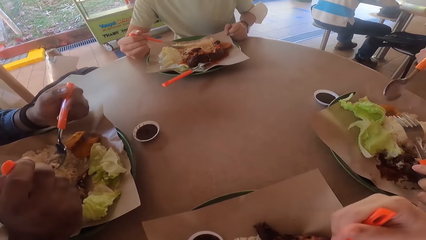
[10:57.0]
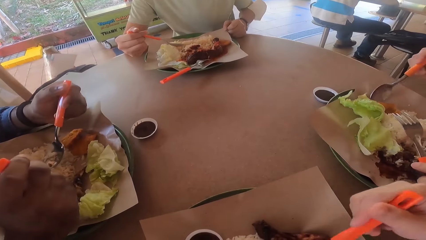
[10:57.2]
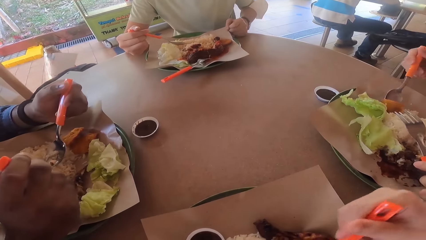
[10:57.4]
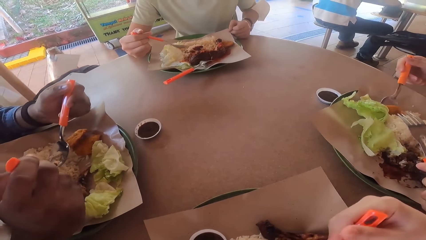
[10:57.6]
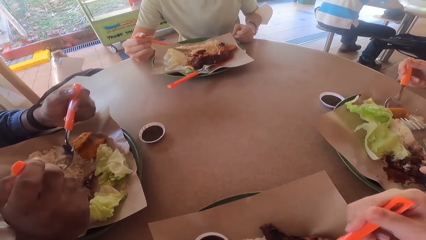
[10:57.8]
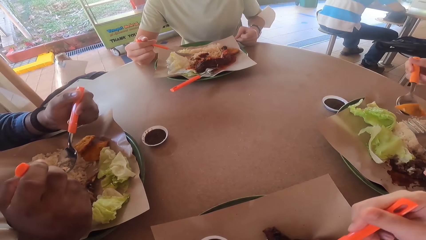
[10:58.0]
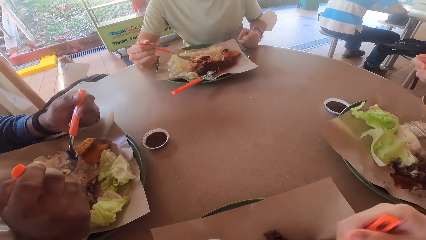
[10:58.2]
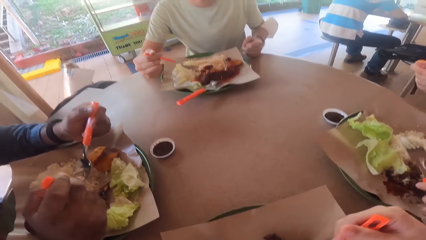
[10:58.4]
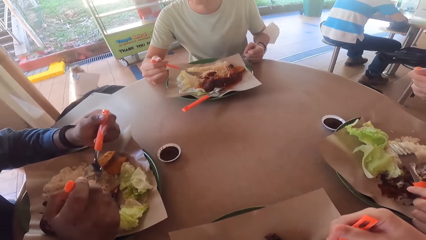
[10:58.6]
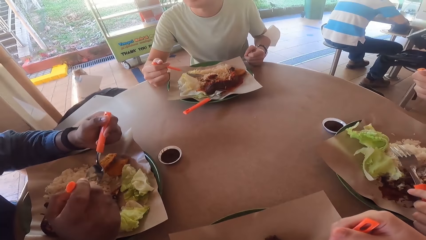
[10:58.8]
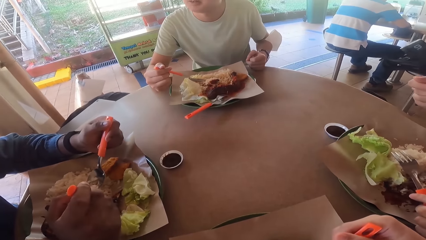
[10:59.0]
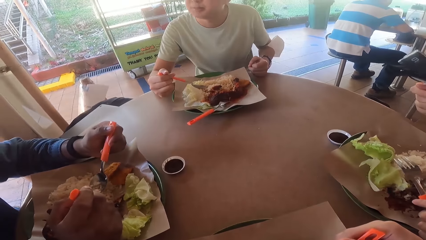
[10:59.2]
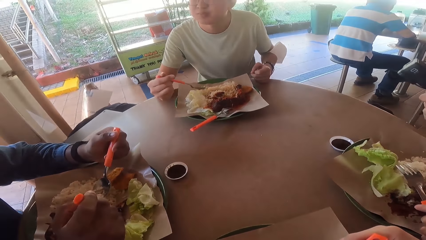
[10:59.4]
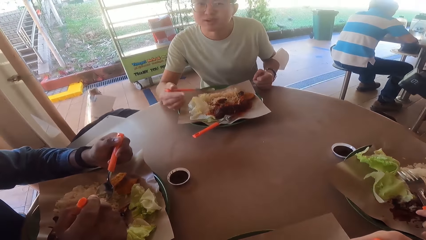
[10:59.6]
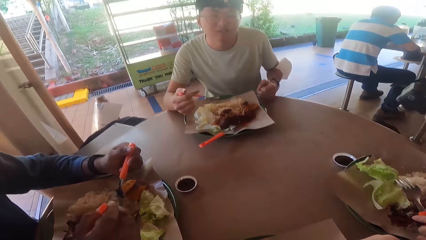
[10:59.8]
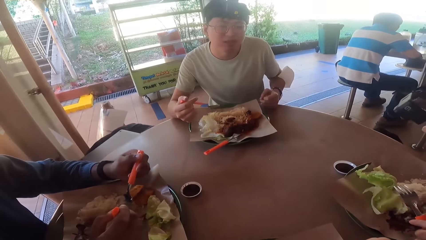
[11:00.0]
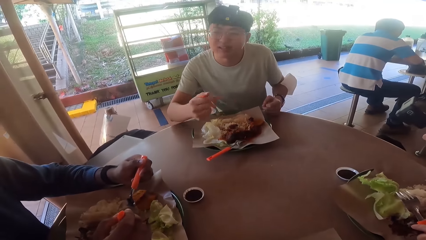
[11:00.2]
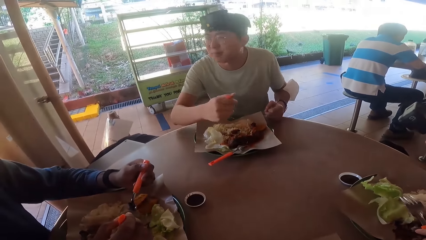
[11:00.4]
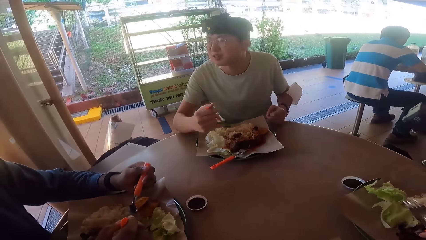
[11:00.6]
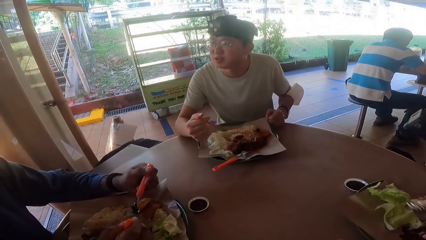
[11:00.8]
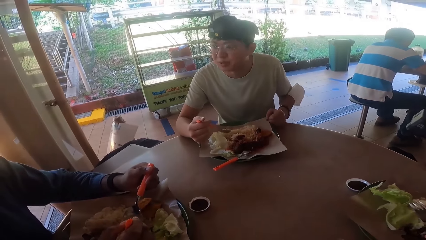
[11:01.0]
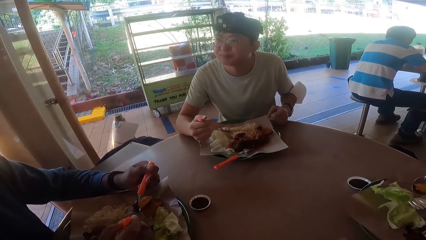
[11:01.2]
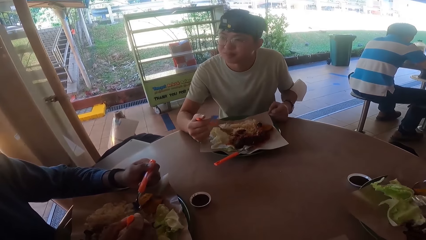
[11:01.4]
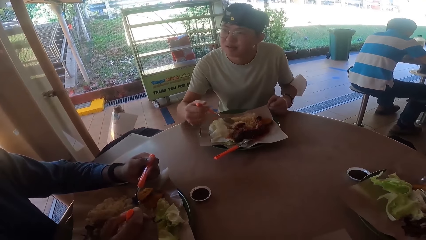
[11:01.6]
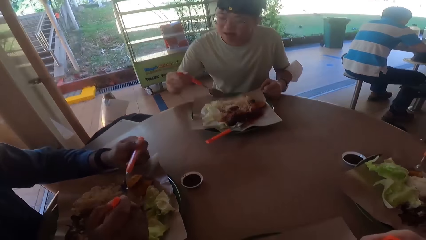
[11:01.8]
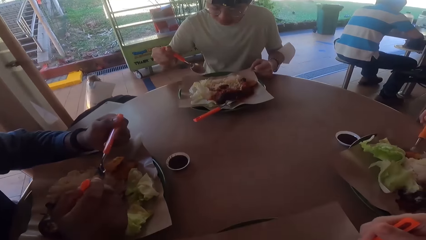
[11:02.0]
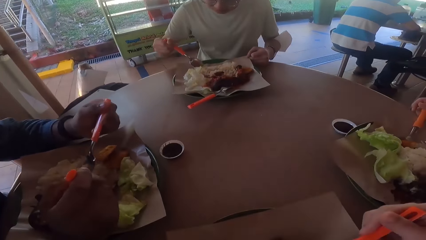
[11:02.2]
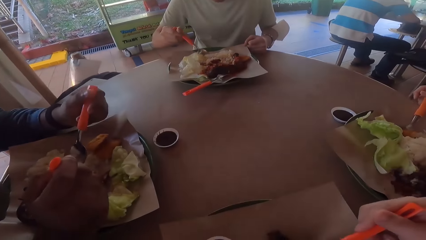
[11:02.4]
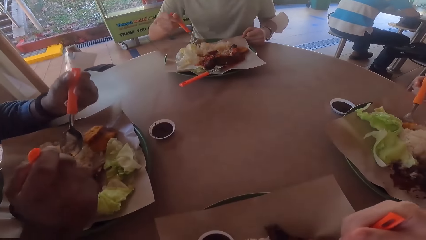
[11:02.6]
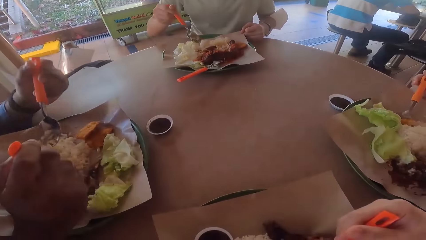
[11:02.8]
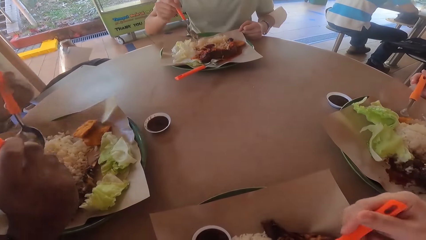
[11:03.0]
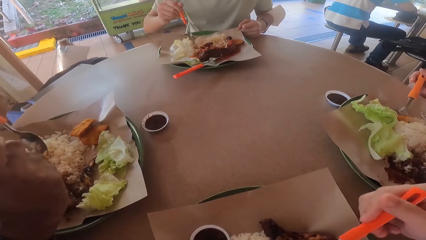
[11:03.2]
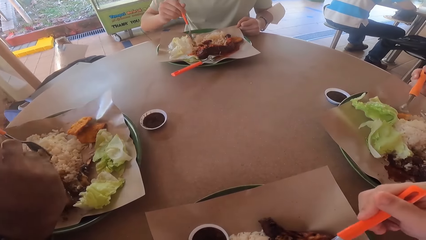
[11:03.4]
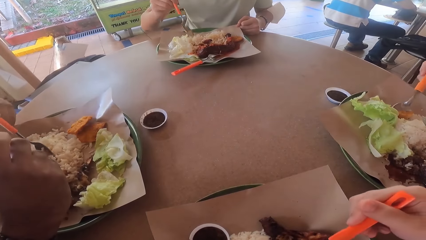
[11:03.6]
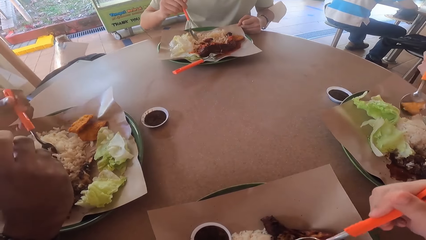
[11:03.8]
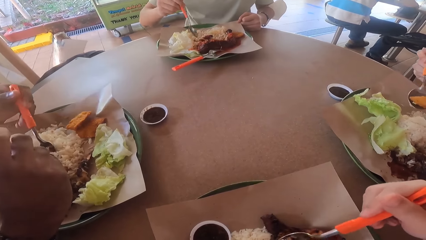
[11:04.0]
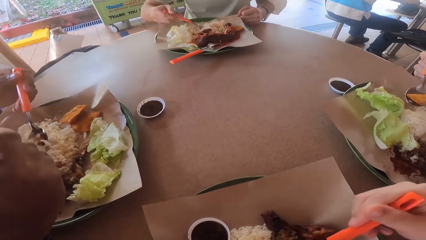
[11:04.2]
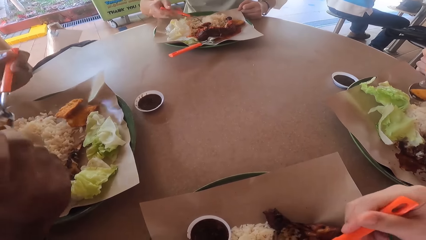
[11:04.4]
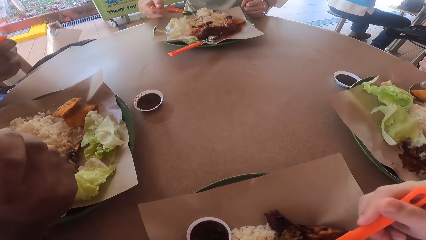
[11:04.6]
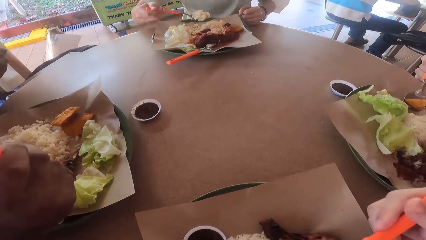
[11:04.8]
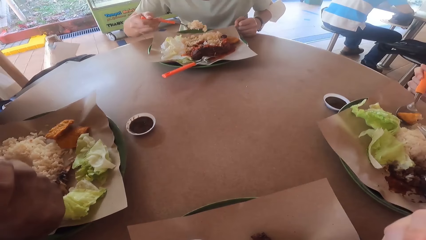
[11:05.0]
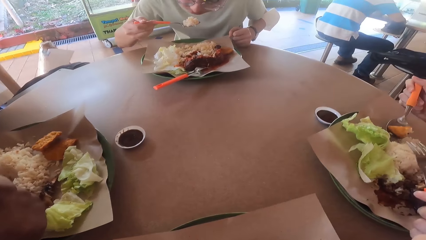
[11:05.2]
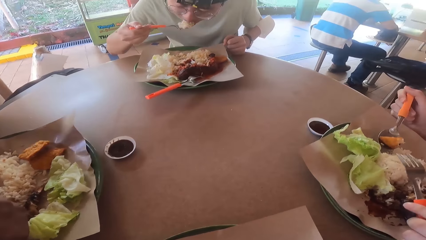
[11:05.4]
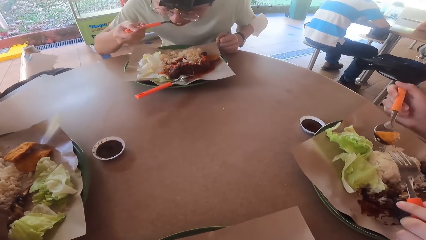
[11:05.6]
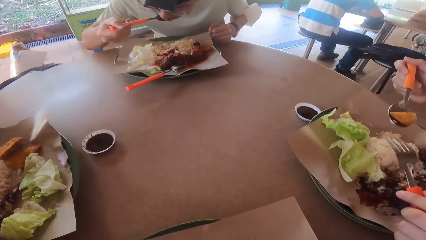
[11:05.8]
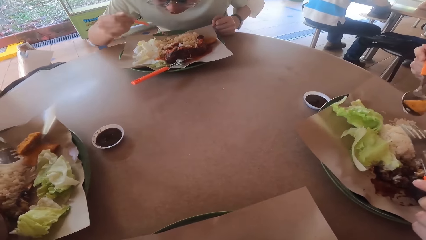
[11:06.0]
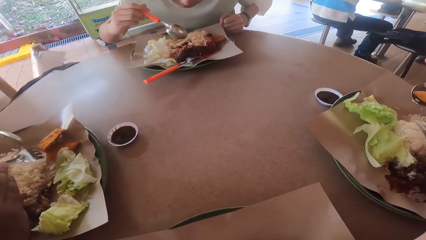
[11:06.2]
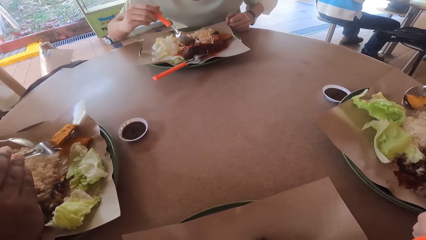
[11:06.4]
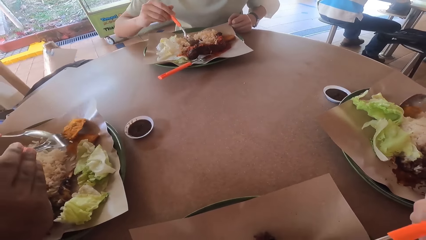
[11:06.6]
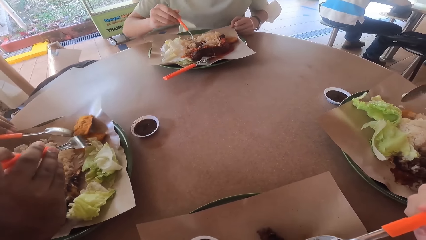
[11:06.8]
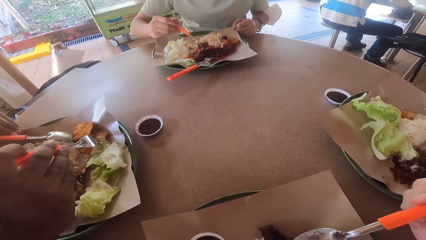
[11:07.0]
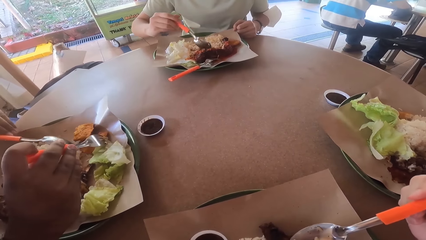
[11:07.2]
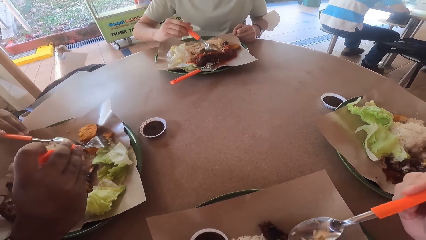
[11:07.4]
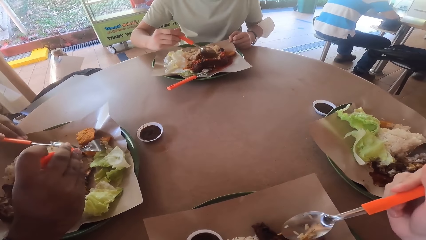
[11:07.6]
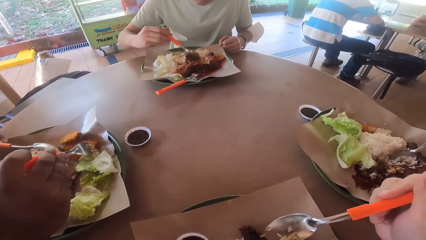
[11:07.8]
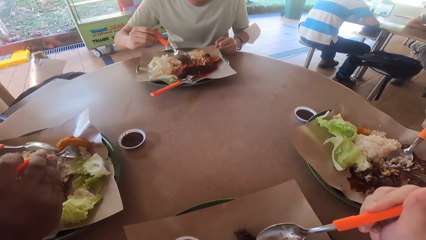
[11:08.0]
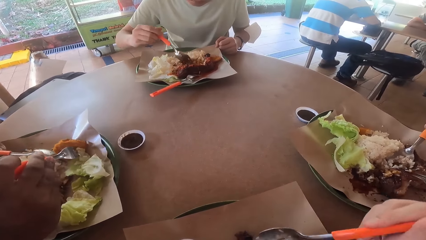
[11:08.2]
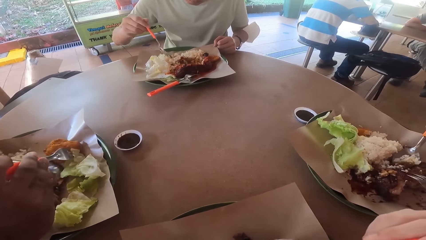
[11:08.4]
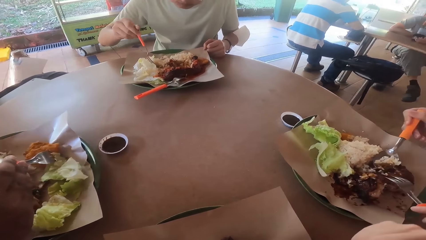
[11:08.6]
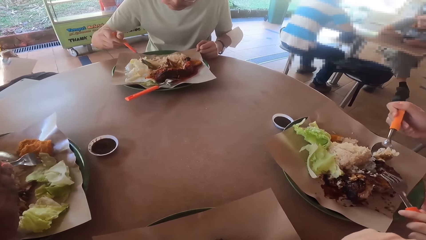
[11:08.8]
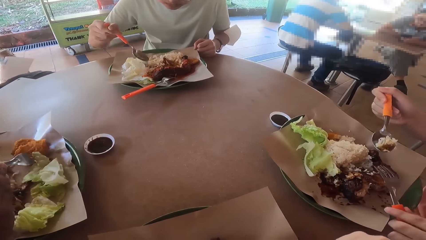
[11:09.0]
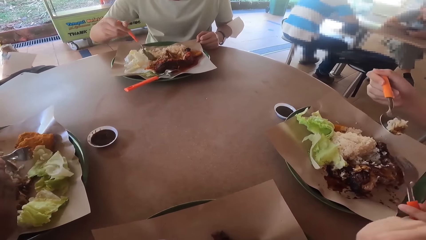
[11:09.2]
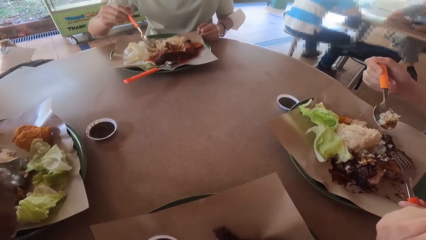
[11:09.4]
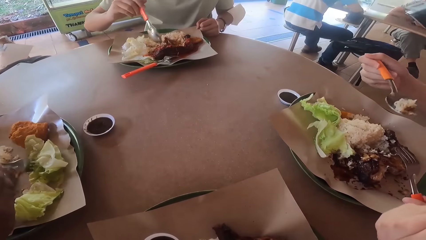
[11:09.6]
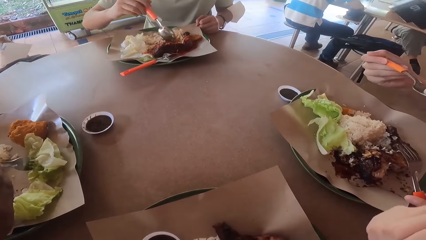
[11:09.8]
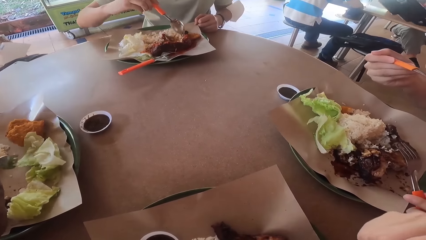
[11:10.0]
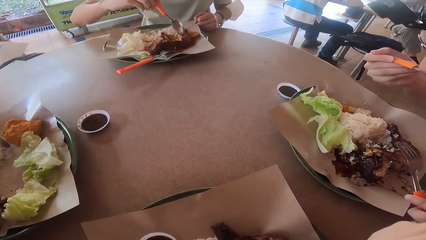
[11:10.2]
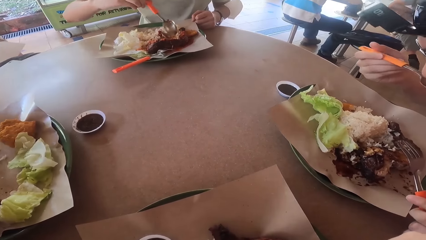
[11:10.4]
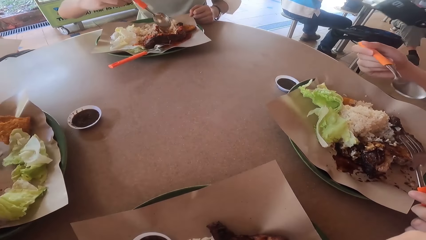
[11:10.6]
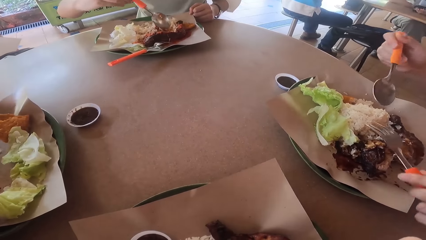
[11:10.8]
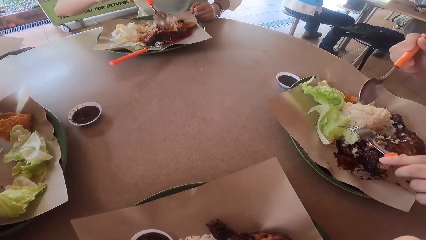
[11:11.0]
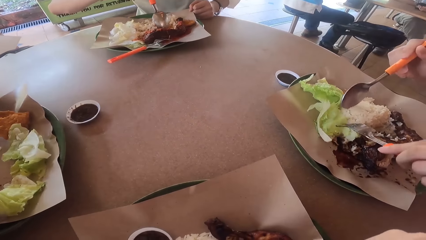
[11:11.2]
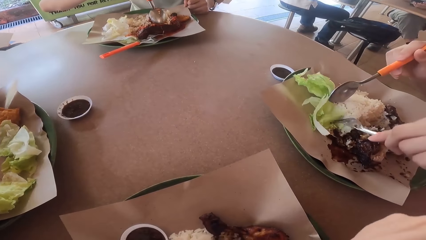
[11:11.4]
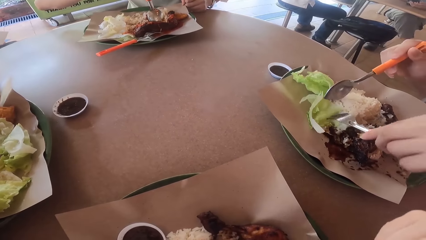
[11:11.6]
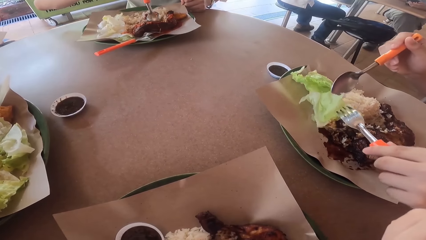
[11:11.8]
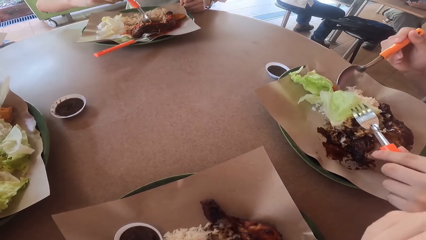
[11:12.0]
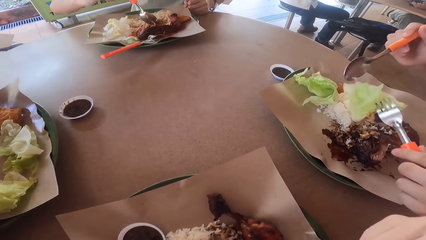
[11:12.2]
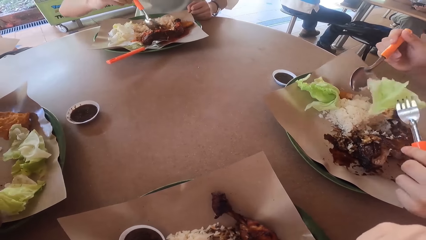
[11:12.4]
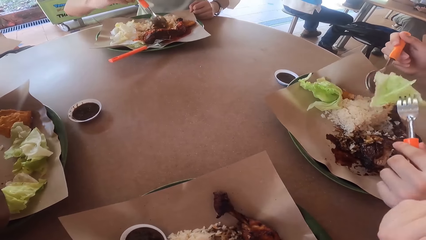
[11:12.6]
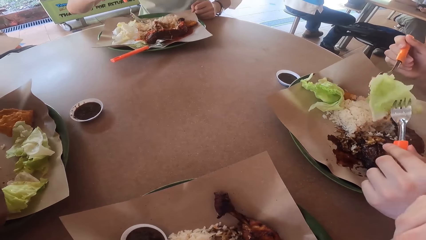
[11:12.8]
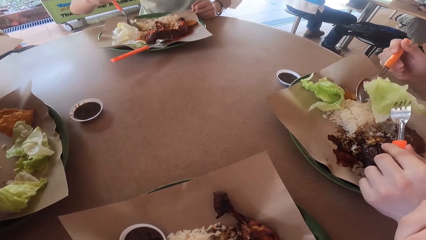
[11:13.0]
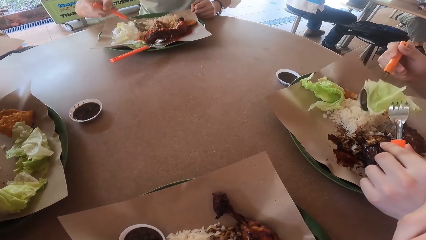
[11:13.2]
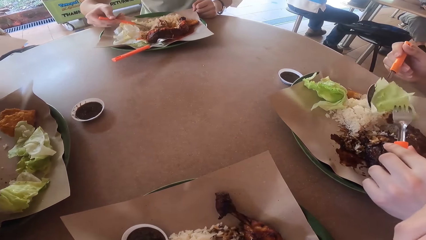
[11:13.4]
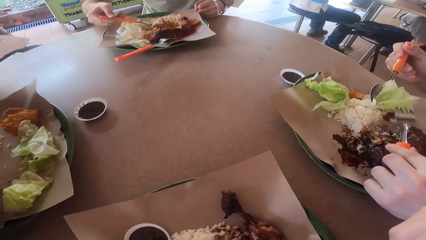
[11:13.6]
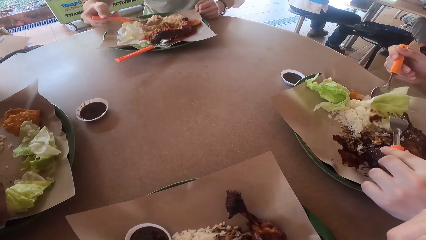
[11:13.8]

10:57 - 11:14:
A man eats food from his plate. Another man eats food from his plate. The first man eats food from his plate.
